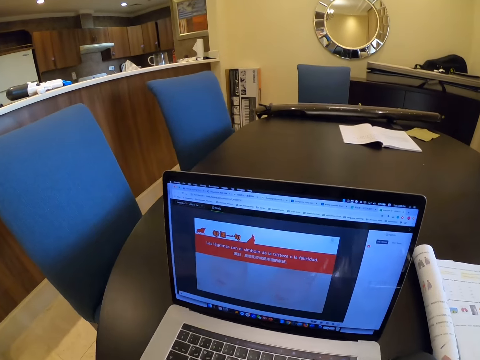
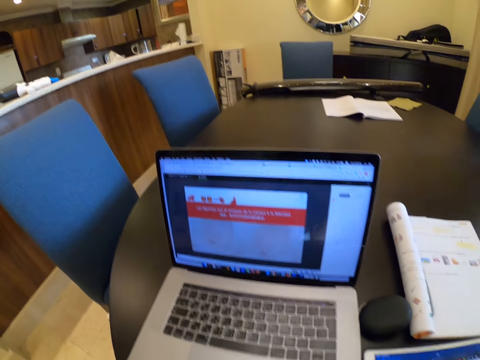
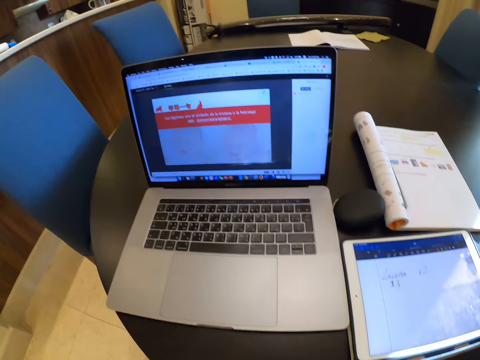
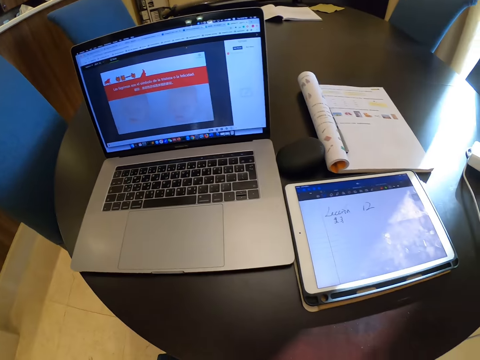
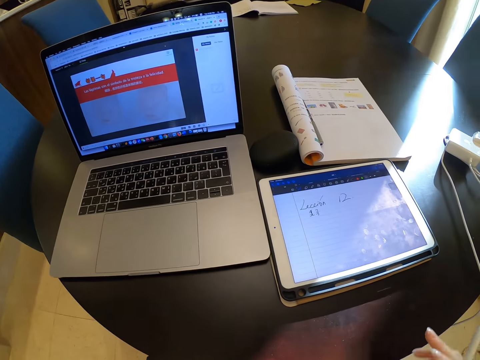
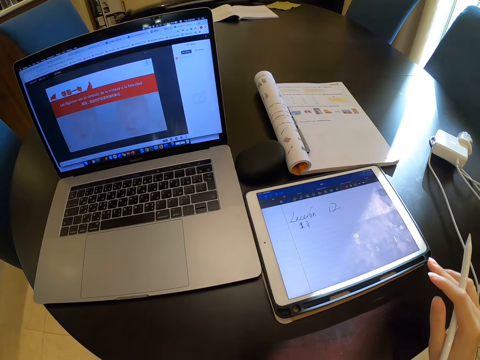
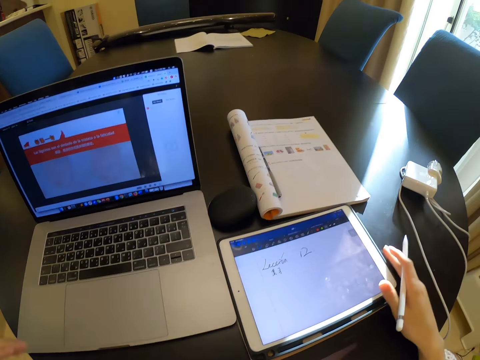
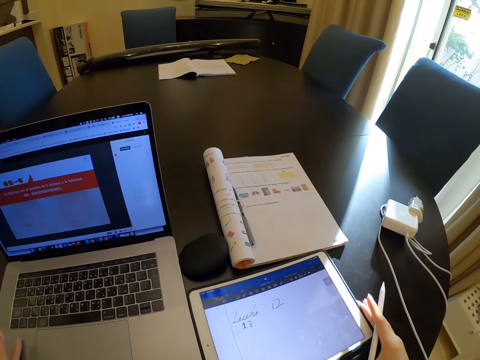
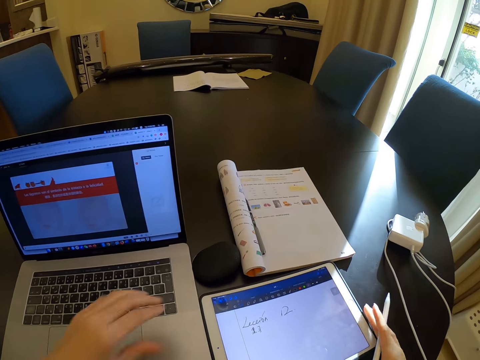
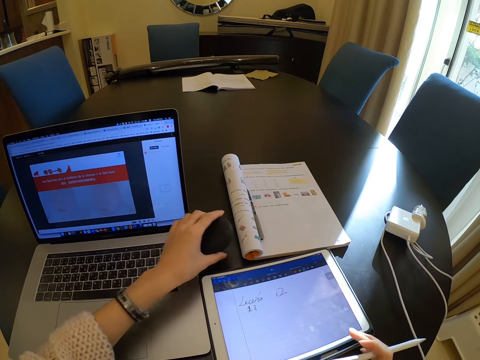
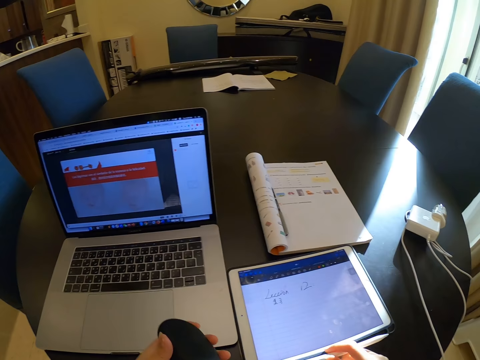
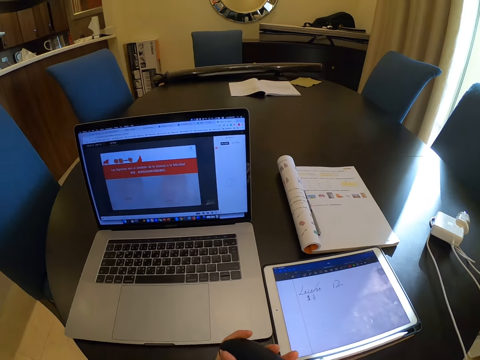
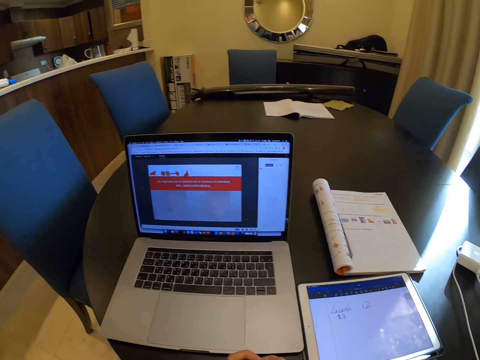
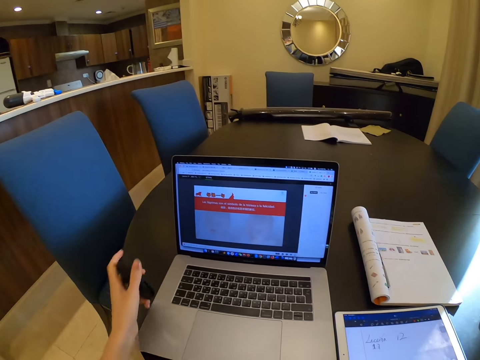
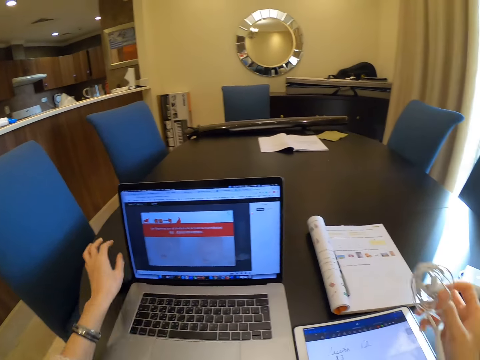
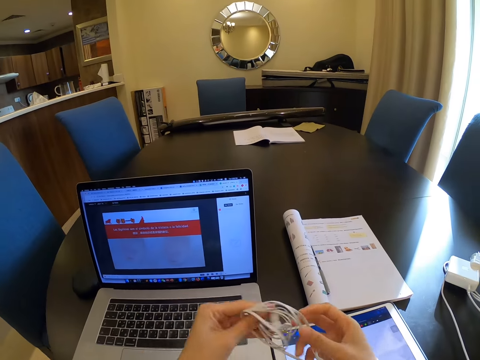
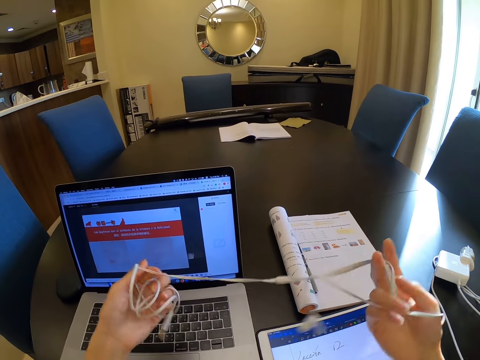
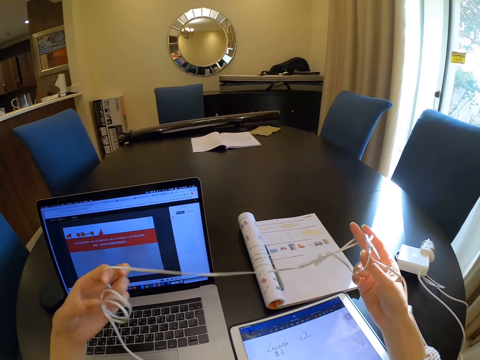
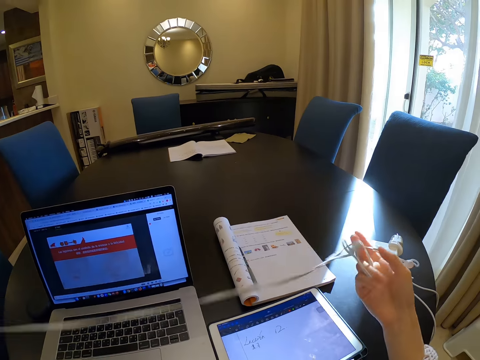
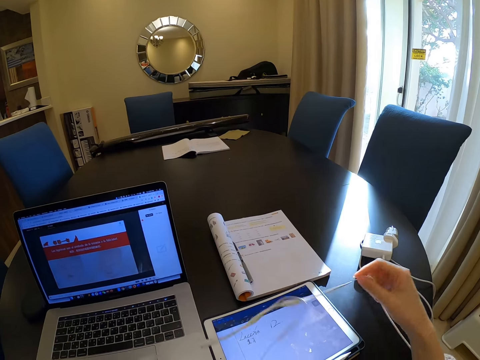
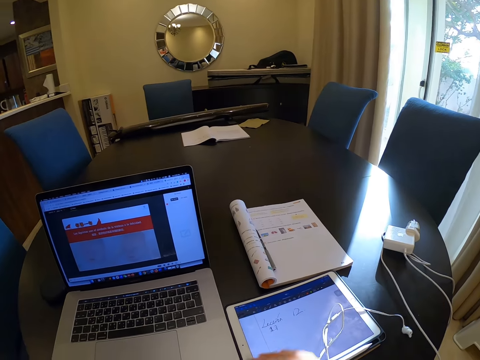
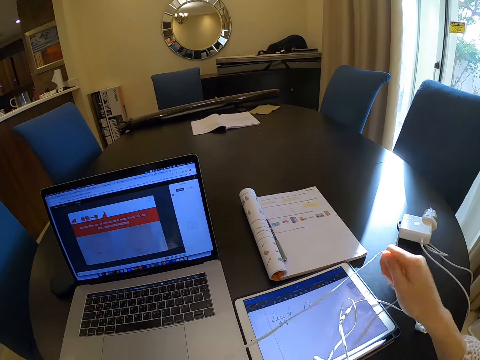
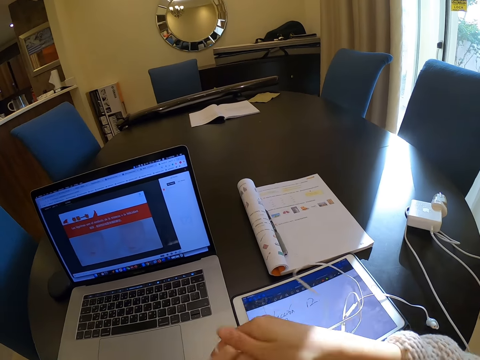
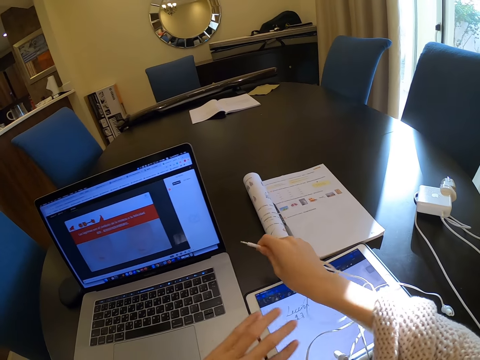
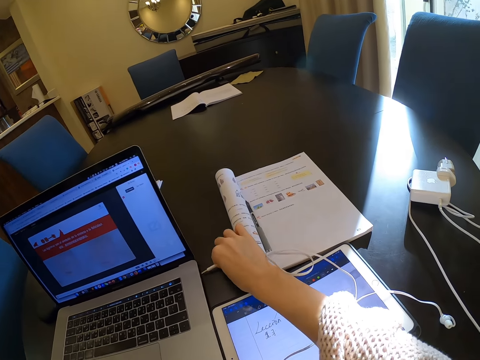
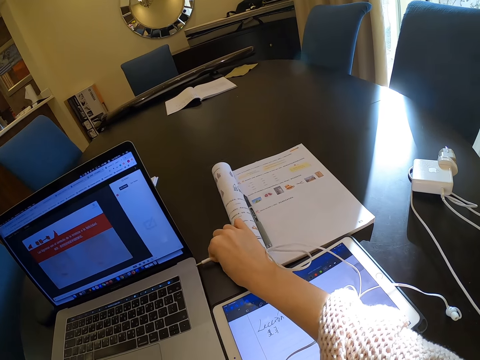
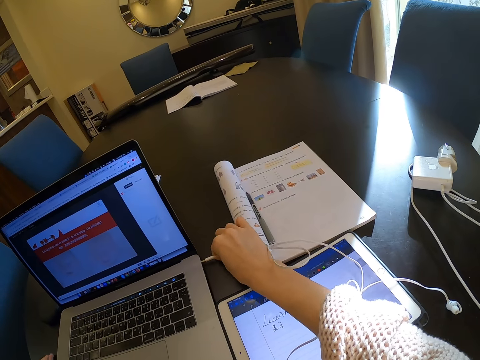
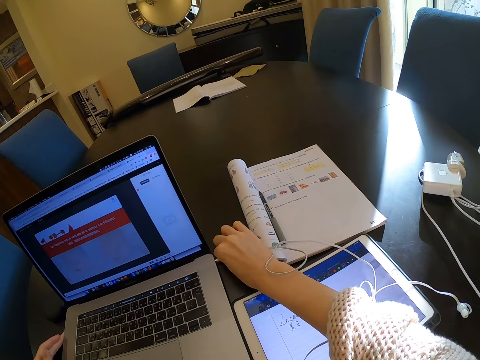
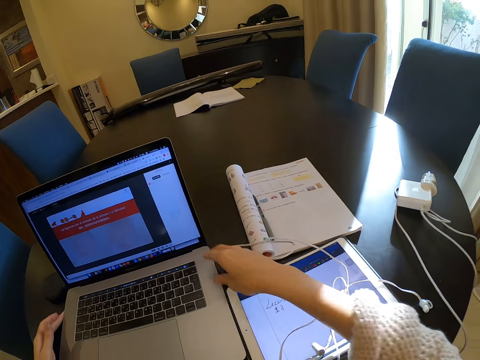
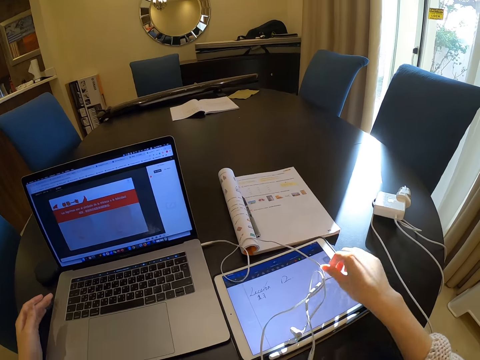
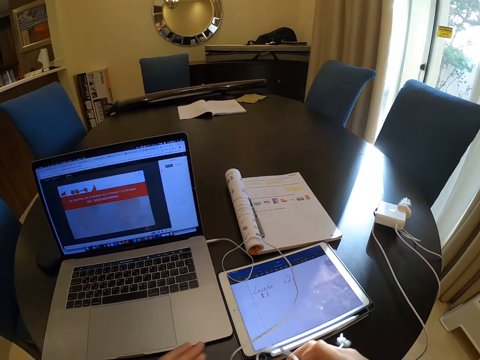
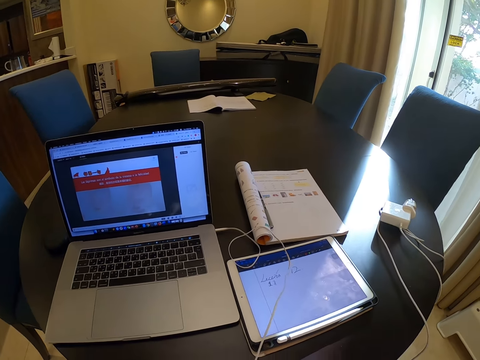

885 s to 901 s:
The camera wearer picks up a phone with her left hand. She touches the tablet and picks up a mouse. She picks up the black case with her left hand. She drops the case on the table. She places the mouse on the table. She stretches the earphones. She unwraps an earpiece with both hands. She plugs the earpiece in the laptop with her right hand.

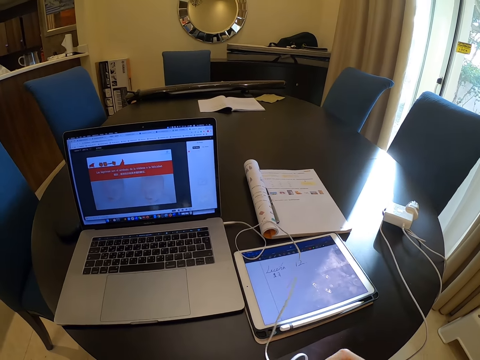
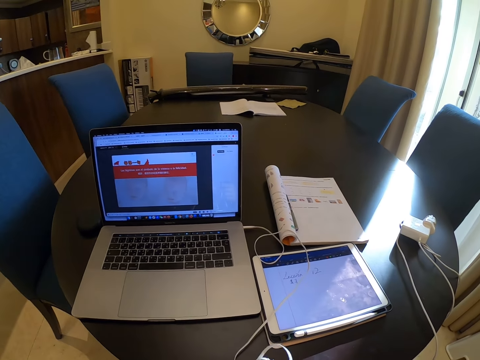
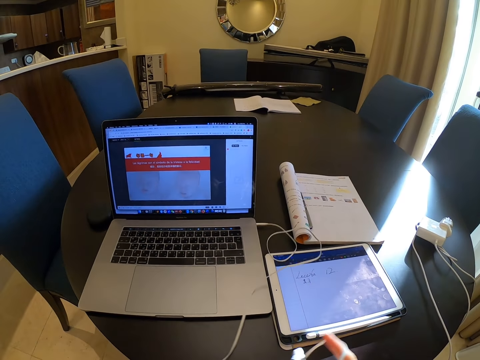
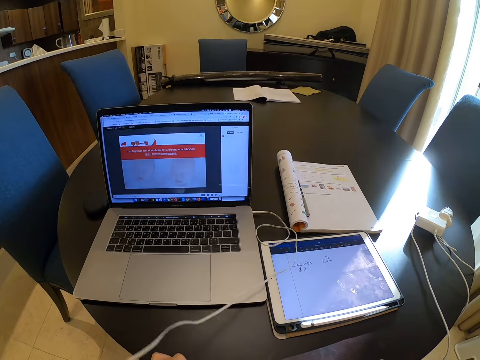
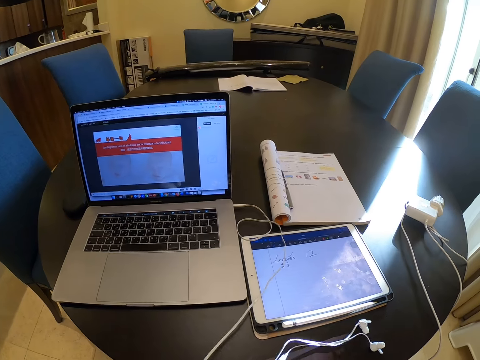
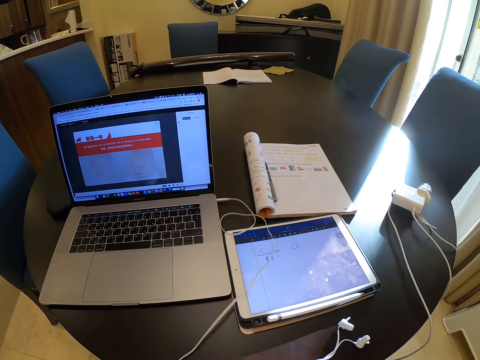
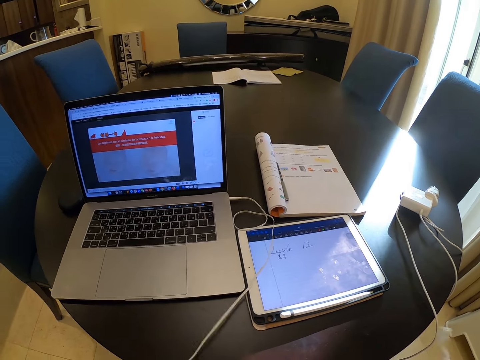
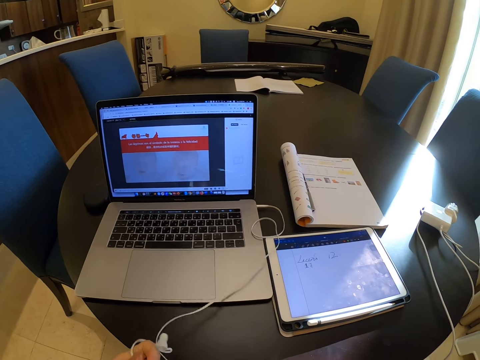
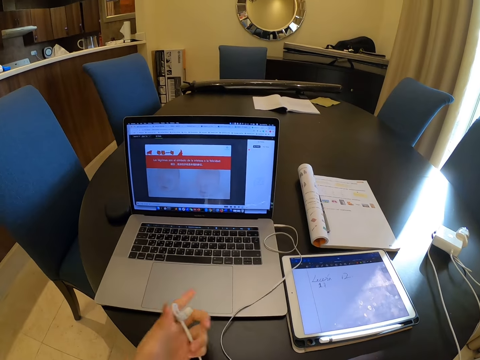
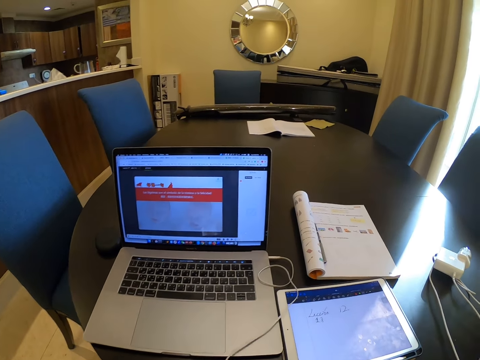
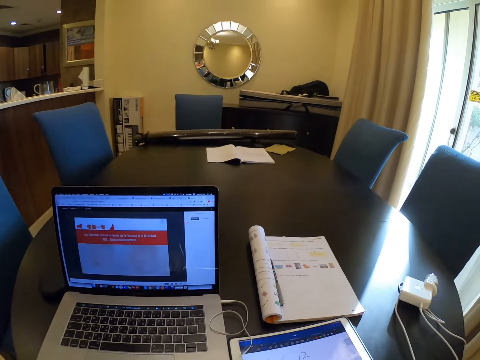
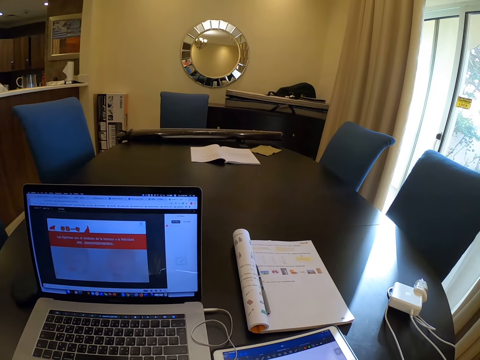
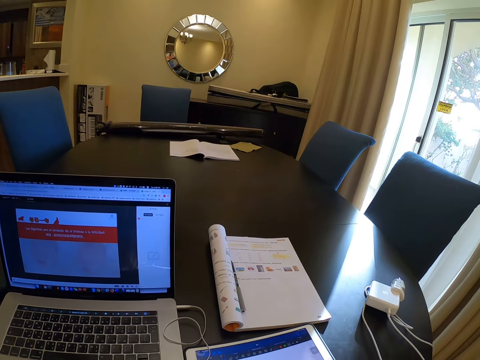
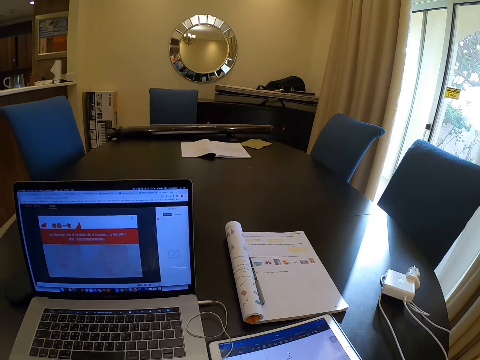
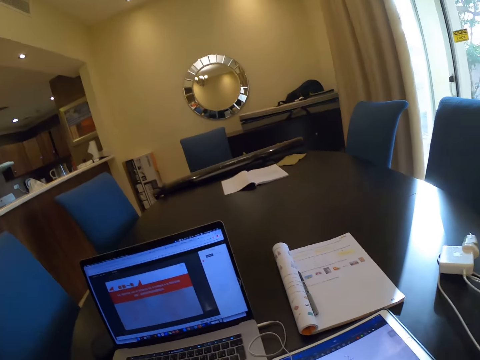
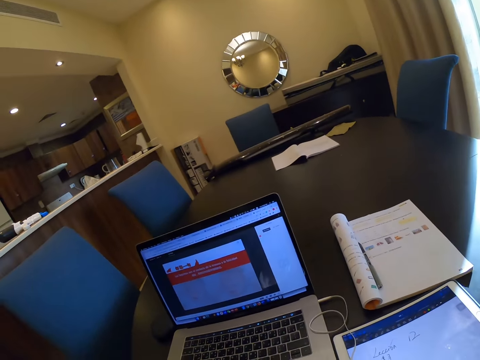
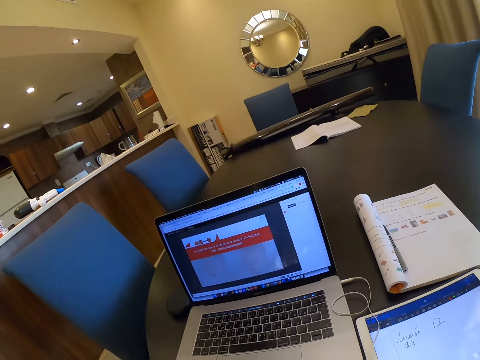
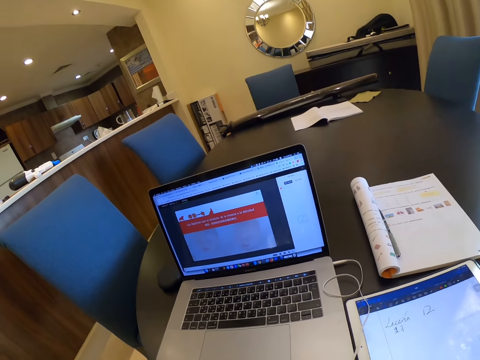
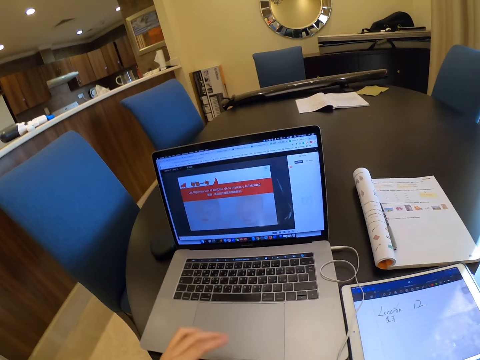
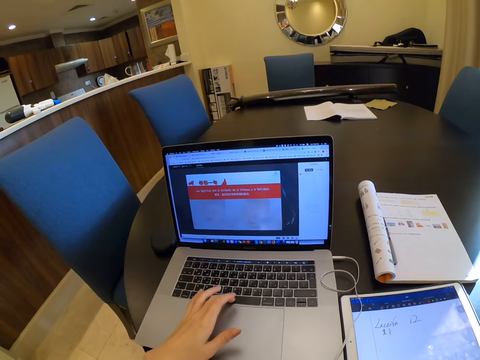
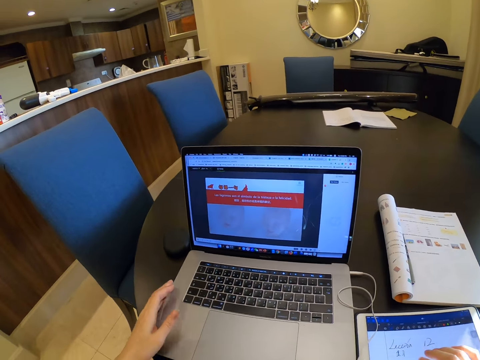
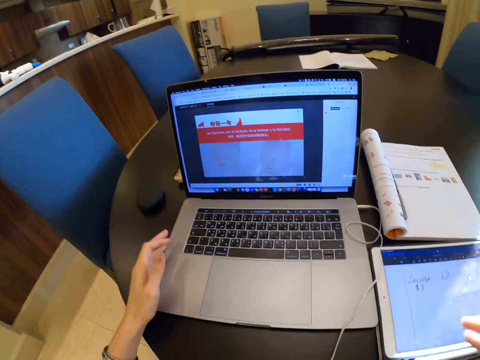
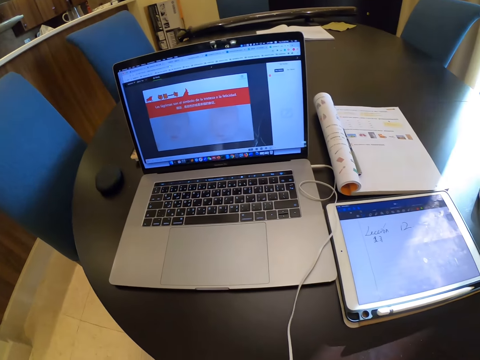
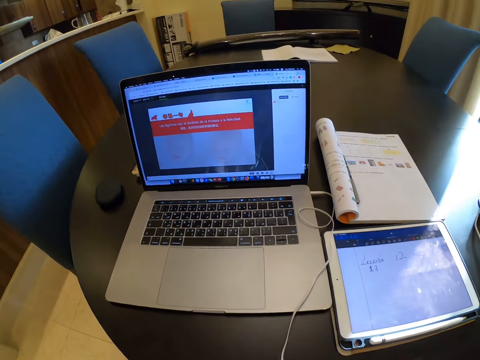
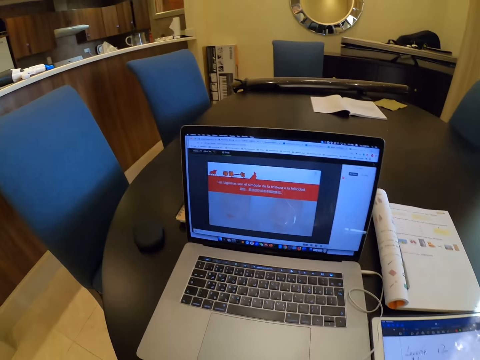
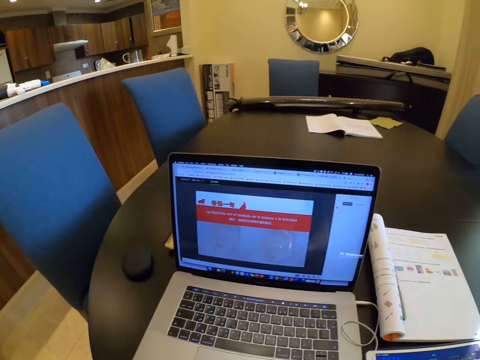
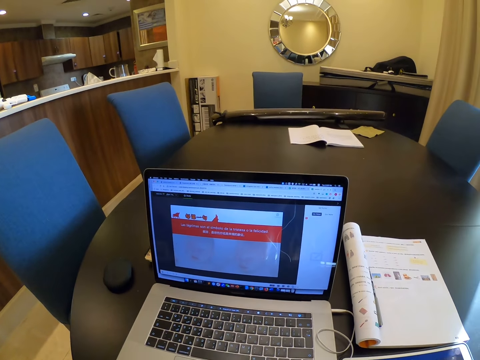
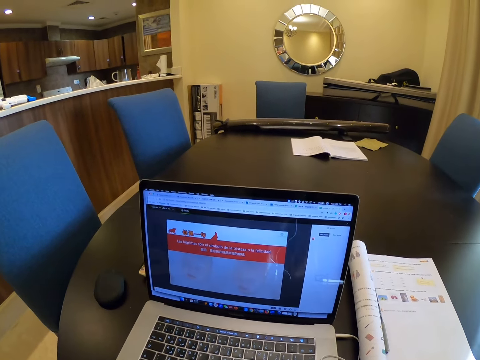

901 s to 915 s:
The camera wearer holds the earphones. She wears the earphones. She presses a button on the laptop with her left hand. She scrolls on the laptop.
